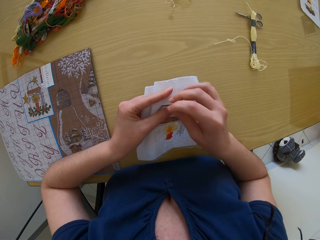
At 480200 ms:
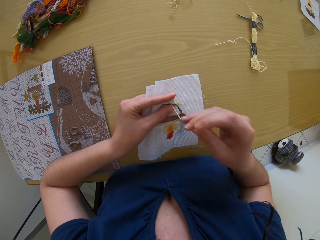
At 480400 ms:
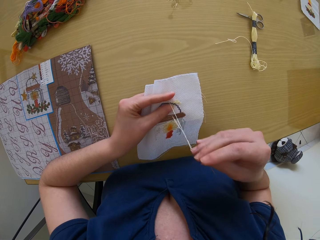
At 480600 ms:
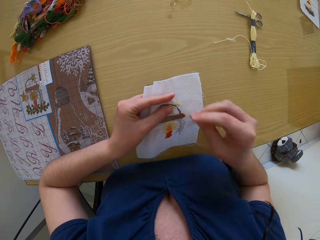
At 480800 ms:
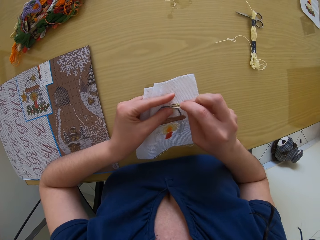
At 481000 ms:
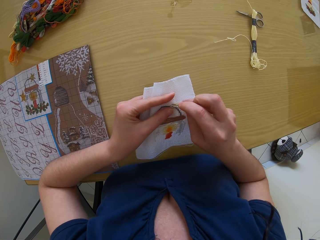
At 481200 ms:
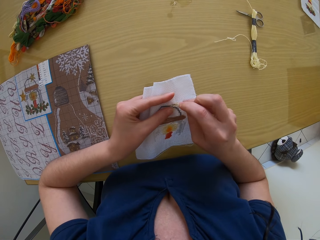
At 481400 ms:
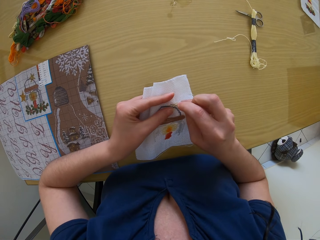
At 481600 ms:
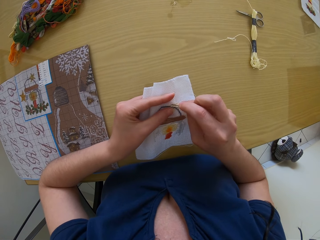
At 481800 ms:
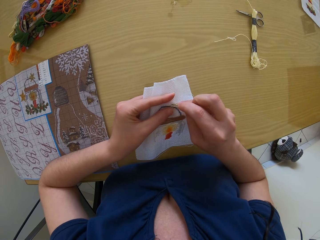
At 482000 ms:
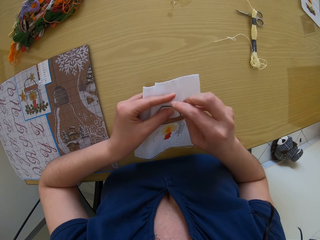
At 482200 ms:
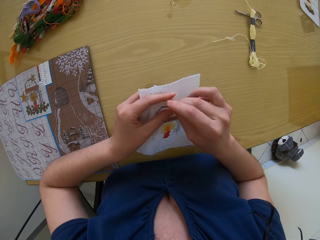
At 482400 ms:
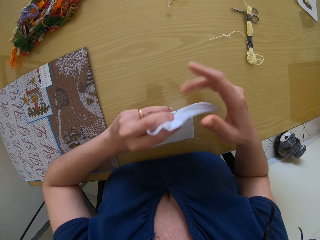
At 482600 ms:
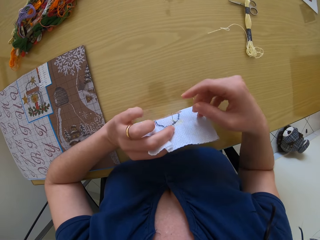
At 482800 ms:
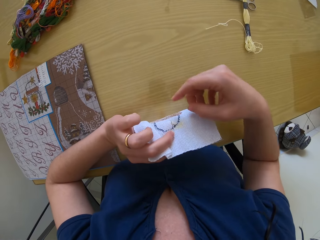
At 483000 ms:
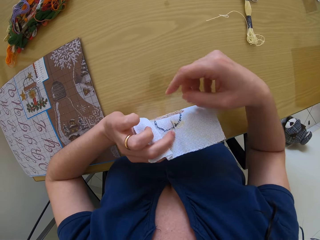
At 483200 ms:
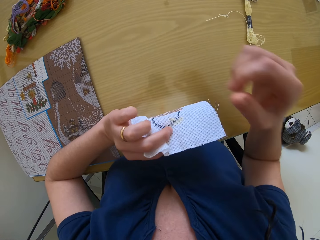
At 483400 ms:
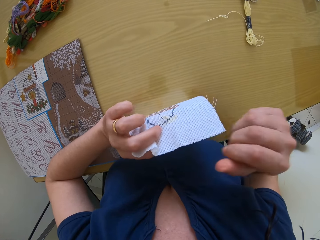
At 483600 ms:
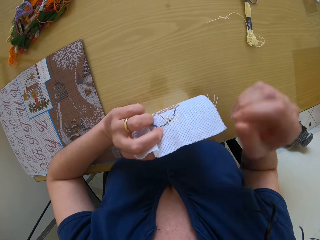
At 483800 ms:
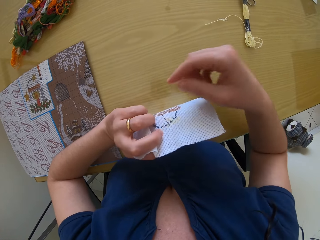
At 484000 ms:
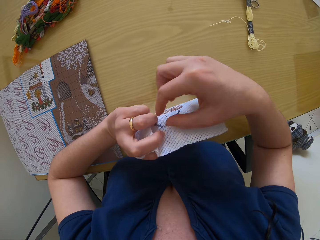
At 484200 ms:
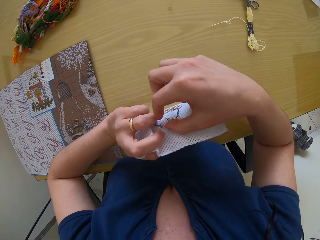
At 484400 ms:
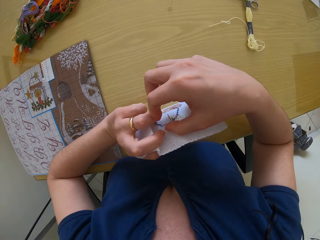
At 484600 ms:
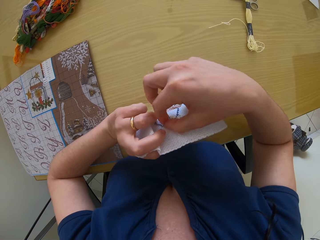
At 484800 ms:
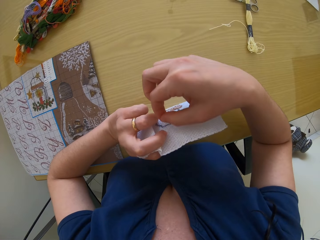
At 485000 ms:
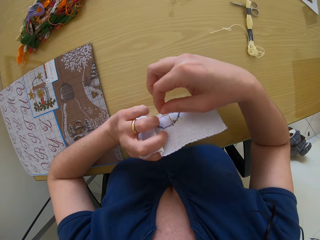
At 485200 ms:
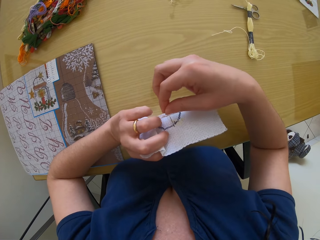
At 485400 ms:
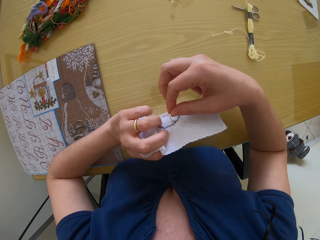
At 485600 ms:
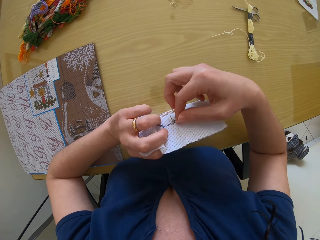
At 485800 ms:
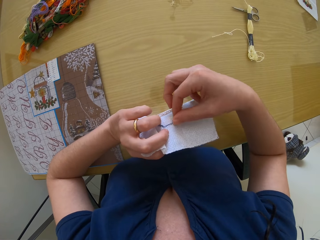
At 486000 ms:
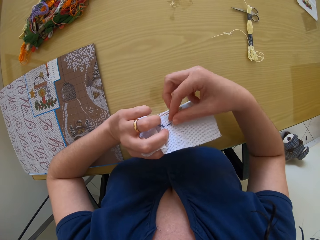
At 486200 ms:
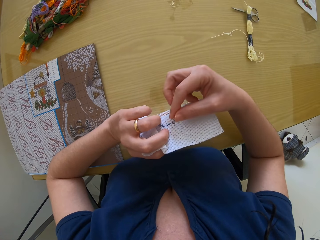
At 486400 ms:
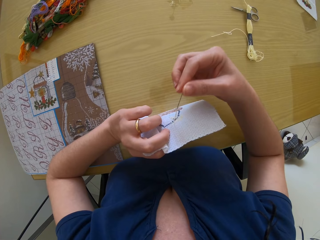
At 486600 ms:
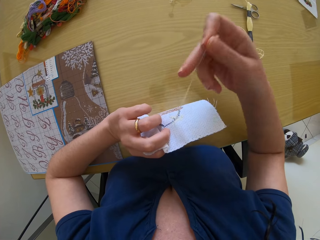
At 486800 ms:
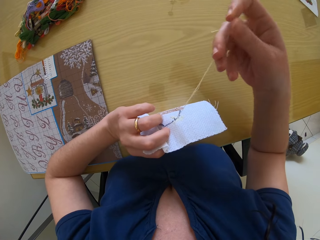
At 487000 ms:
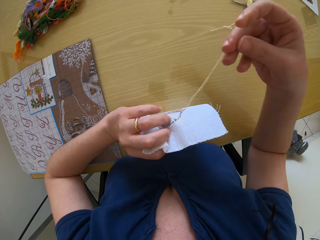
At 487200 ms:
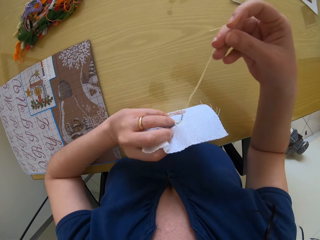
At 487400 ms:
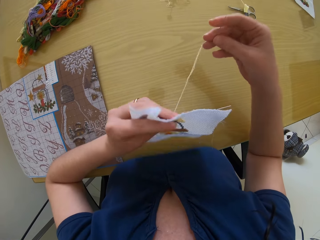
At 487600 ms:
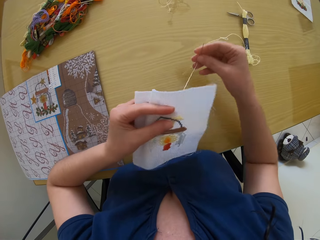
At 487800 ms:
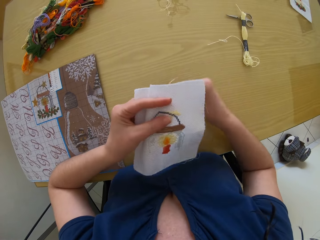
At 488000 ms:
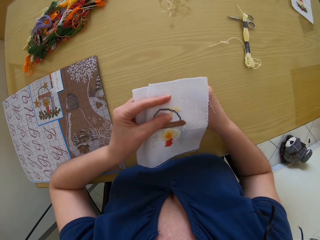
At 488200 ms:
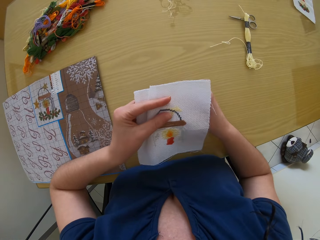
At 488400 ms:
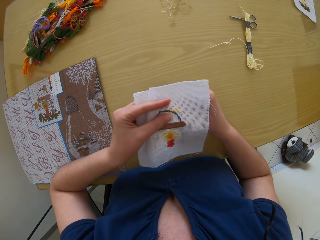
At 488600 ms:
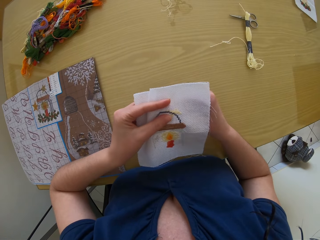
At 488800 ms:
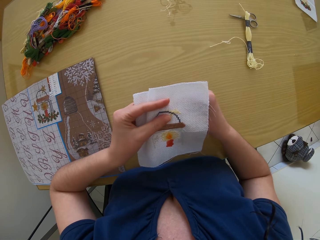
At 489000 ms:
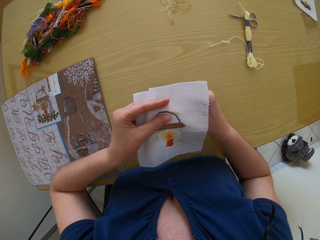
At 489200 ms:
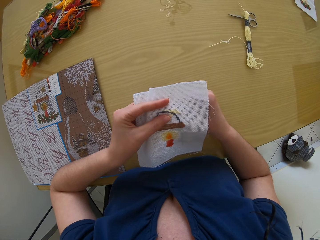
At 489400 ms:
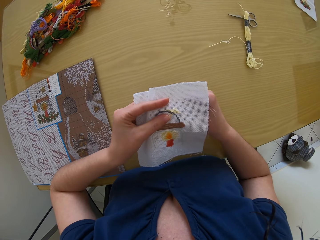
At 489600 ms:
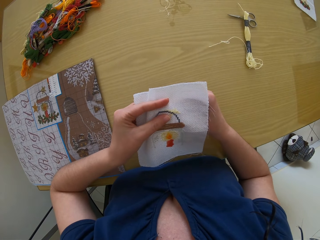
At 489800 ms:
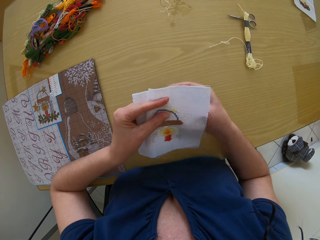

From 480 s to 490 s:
The camera wearer moves the right hand and pulls the needle. They move the right hand and sew the cloth with the needle. They turn the cloth. They move the right hand. They pull the thread. They pull the needle. They move the cloth. They sew the cloth with the needle.

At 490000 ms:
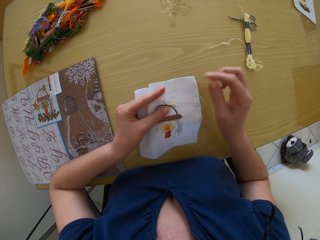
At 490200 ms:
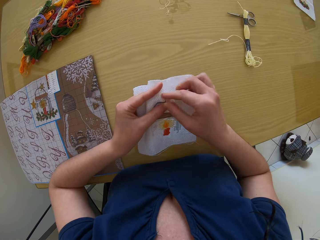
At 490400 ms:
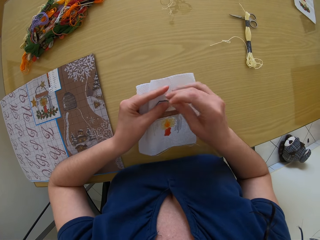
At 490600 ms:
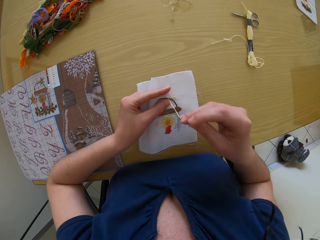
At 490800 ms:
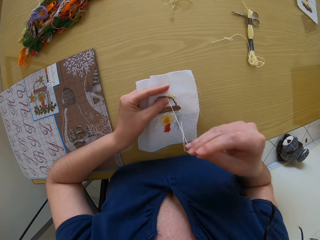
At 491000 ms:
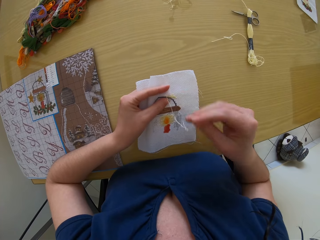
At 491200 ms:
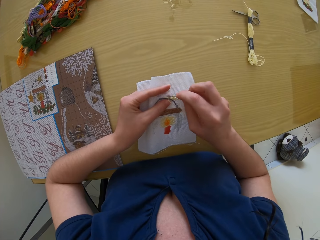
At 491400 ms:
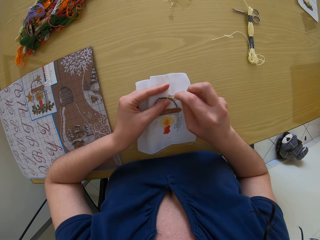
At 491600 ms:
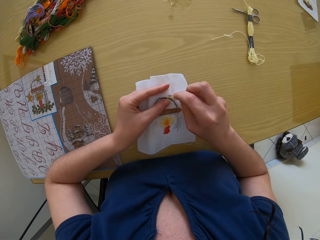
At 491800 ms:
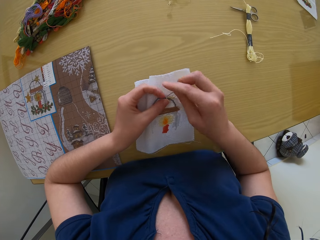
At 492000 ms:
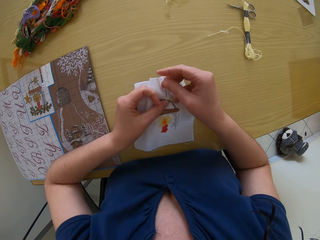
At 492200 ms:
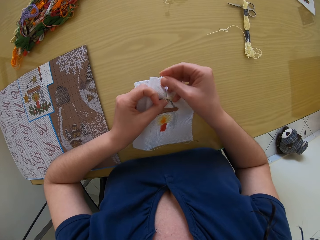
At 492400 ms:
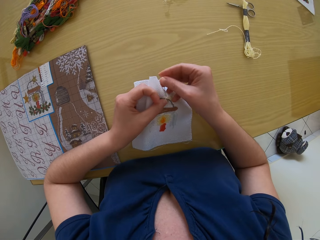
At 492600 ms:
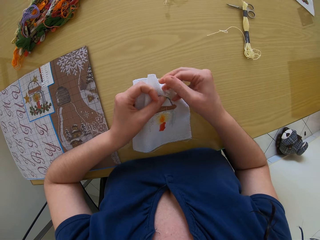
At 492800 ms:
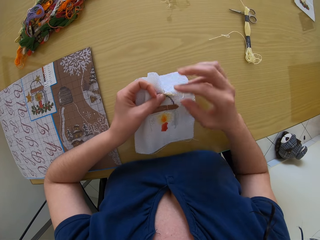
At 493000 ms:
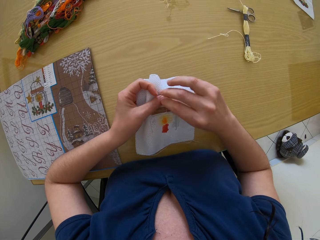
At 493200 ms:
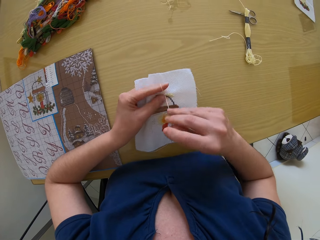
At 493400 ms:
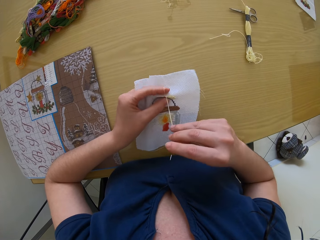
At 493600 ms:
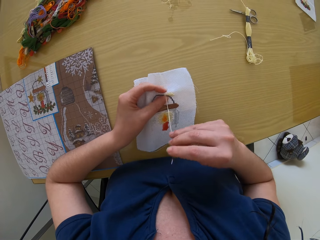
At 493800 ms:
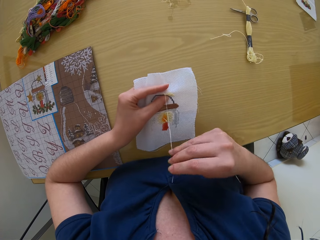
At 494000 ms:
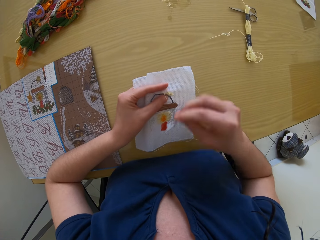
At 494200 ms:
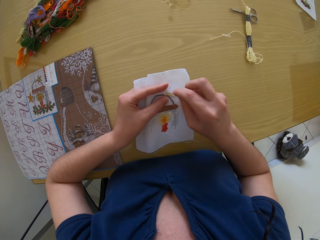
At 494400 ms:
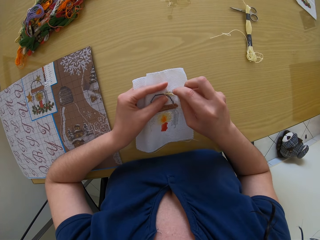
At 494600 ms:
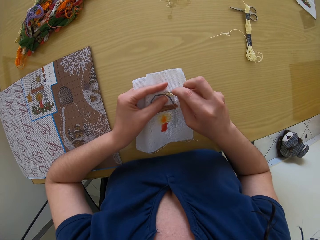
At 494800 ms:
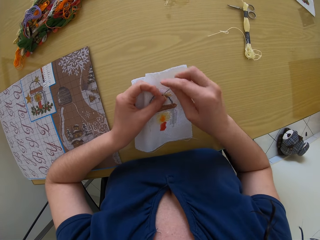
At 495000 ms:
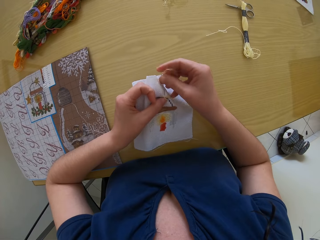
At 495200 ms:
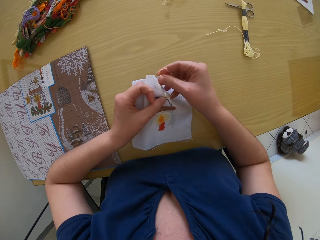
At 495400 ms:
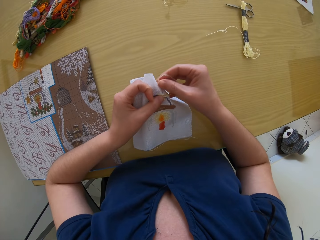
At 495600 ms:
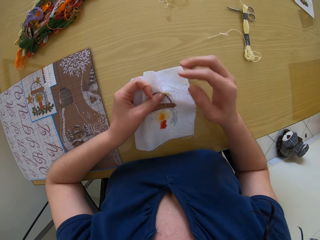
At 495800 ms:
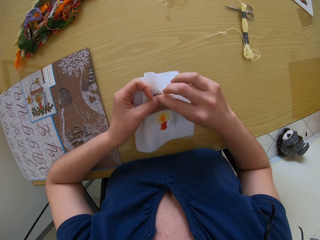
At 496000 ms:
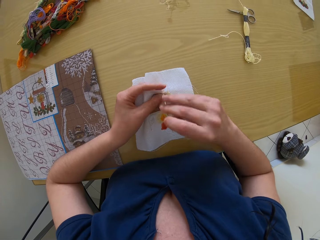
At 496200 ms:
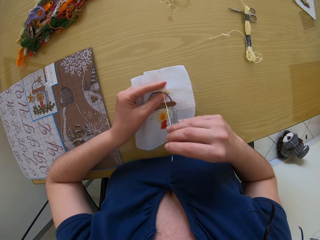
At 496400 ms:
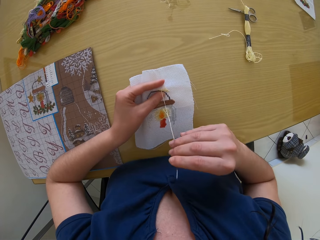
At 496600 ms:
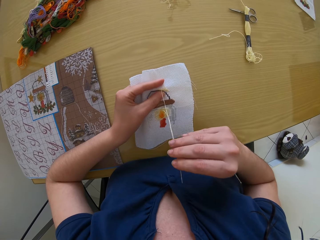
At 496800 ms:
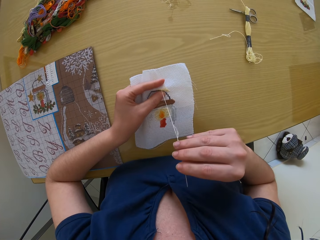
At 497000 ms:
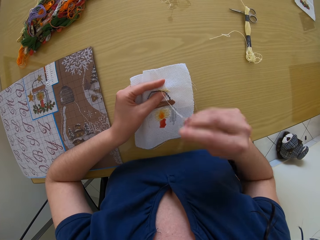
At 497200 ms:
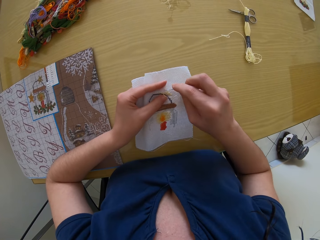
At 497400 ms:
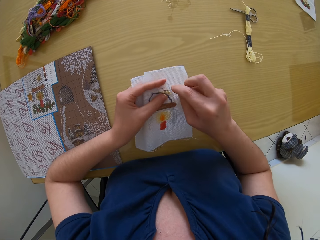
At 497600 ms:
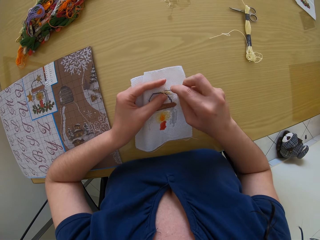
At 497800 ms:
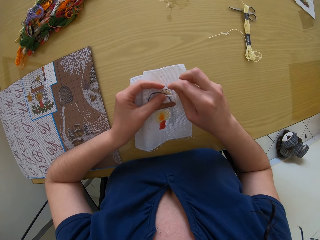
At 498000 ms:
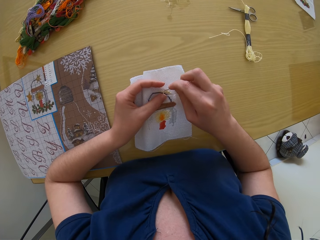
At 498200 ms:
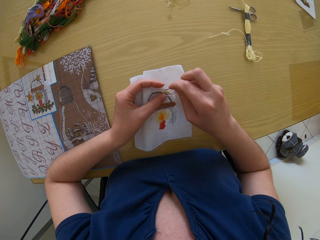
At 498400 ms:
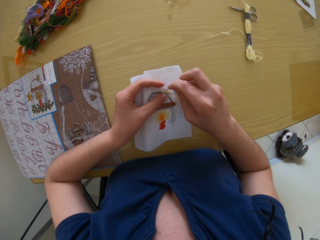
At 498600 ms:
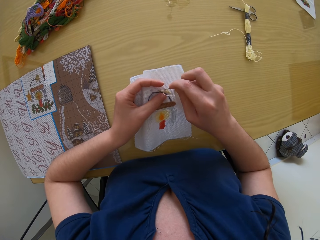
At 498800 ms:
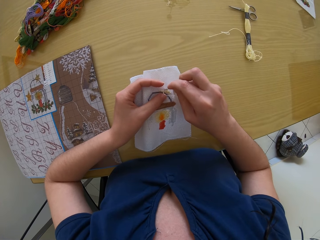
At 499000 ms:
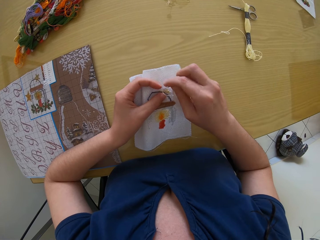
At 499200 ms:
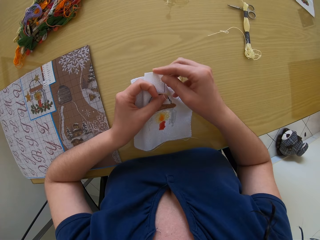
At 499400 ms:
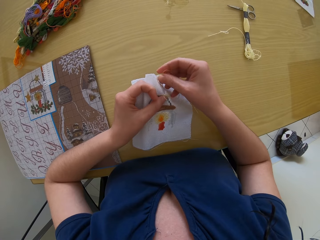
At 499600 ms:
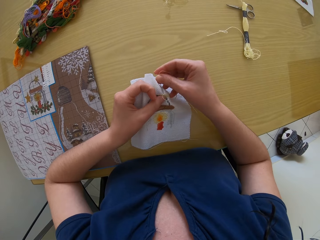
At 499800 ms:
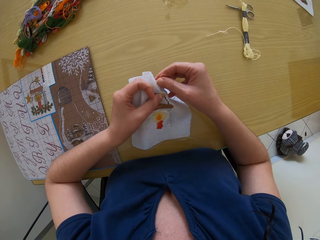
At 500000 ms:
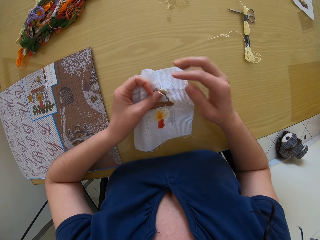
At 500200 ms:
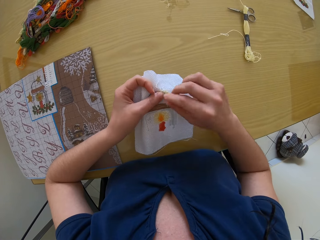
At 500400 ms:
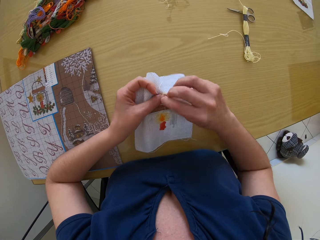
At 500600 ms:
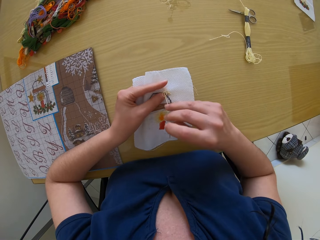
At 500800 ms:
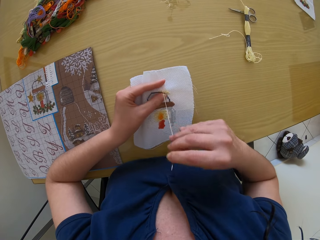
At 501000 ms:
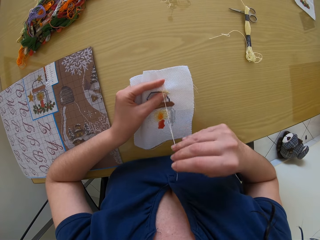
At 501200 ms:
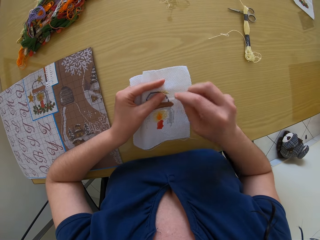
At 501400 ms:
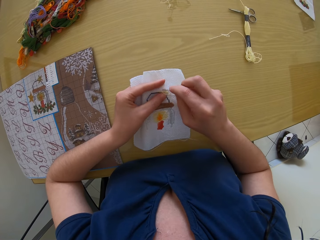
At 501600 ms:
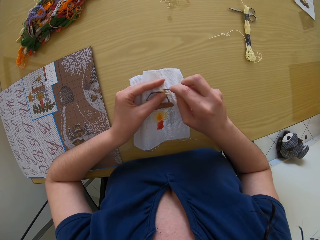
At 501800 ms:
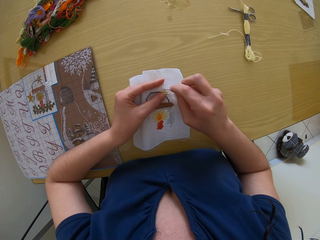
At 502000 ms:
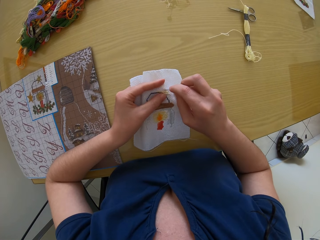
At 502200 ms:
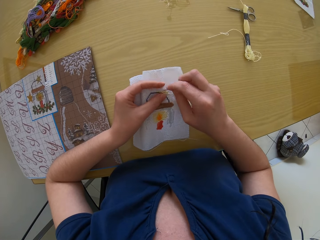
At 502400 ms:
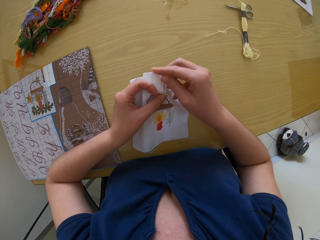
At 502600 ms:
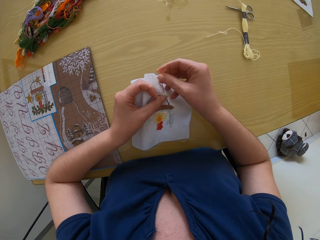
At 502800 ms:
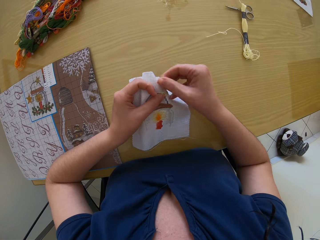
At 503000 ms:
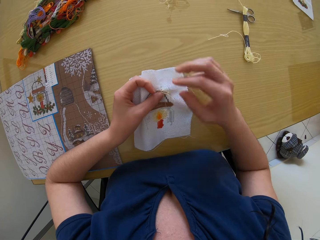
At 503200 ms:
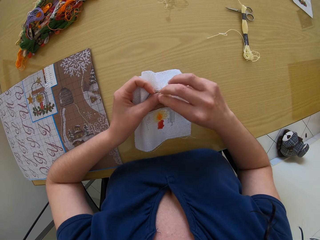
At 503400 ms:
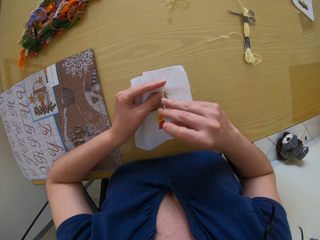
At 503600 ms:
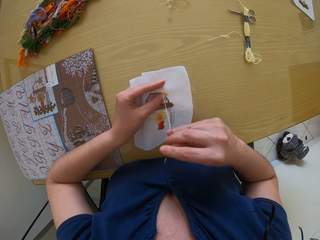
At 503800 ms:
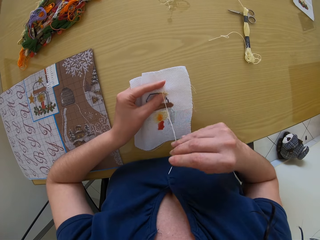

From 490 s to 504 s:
The camera wearer moves the right hand and pulls the needle. They move the right hand and sew the cloth with the needle. They move the right hand and pull the needle. They move the right hand and sew the cloth with the needle. They move the right hand and pull the needle. They move the right hand and sew the cloth with the needle. They move the right hand and pull the needle. They move the right hand and sew the cloth with the needle. They pull the needle.
